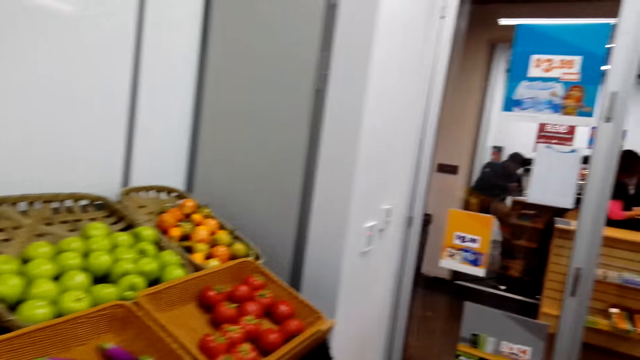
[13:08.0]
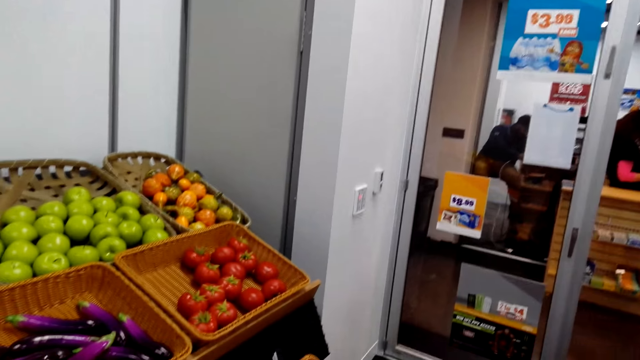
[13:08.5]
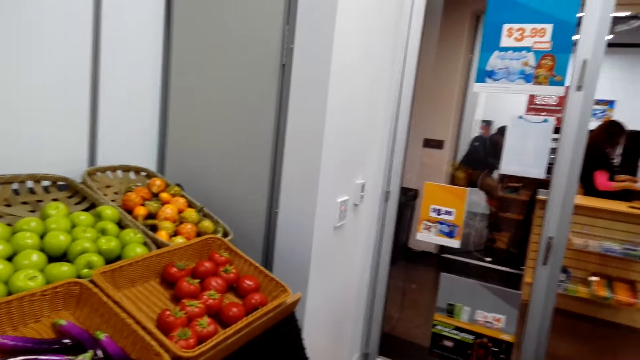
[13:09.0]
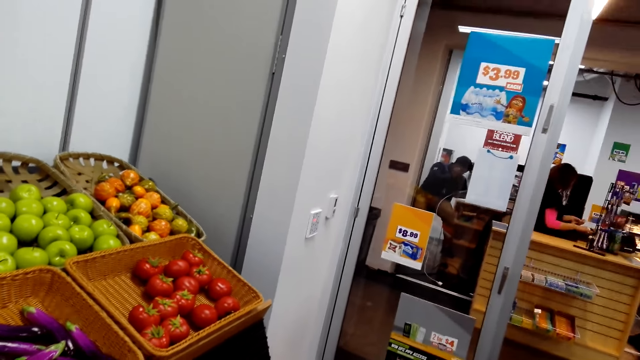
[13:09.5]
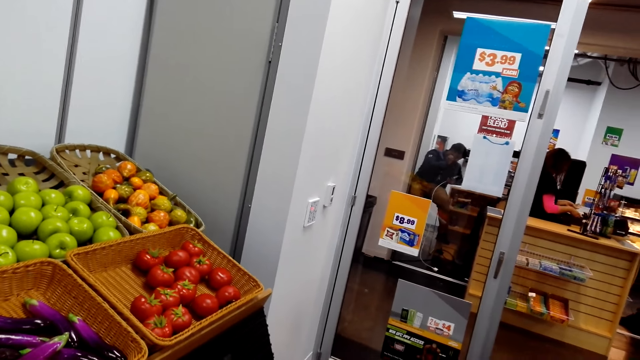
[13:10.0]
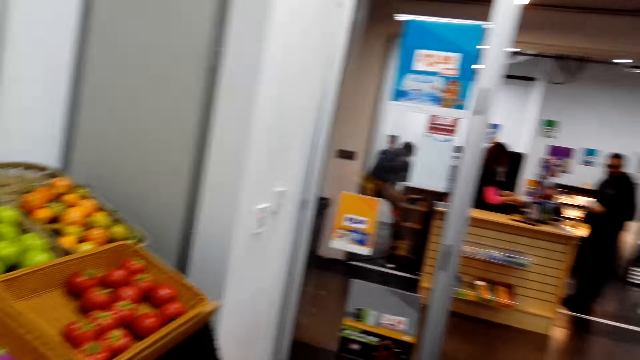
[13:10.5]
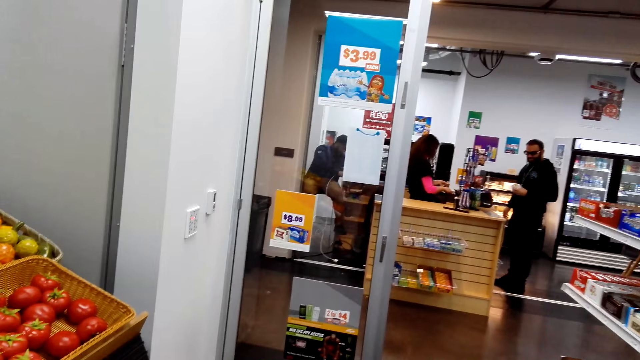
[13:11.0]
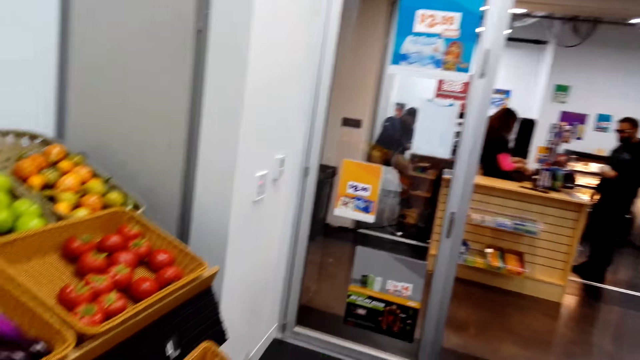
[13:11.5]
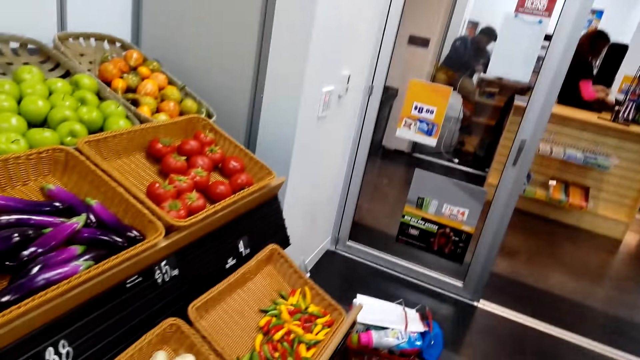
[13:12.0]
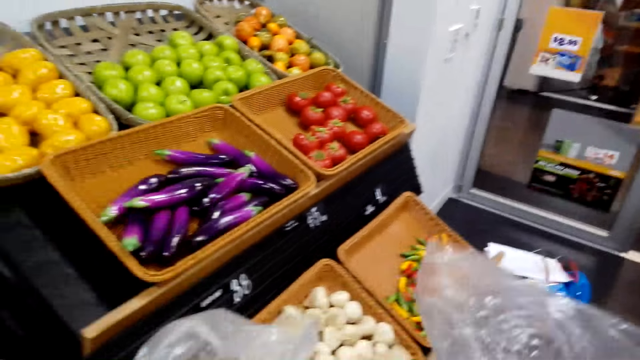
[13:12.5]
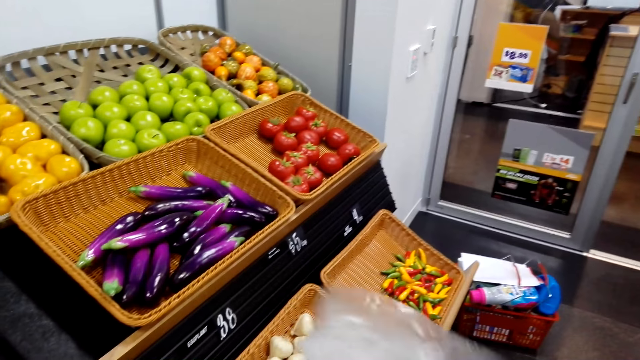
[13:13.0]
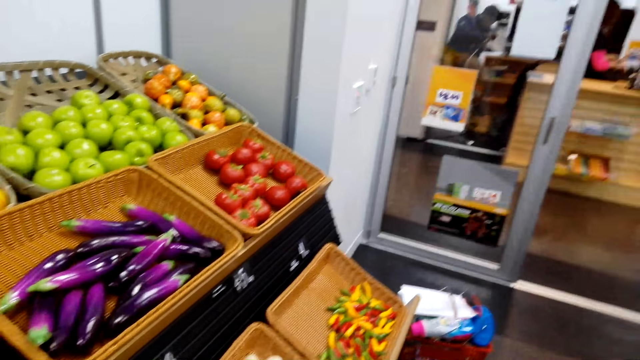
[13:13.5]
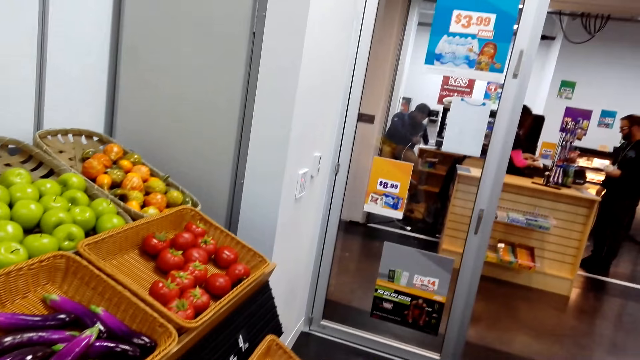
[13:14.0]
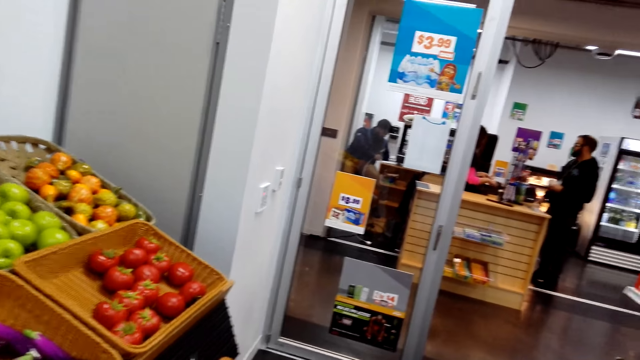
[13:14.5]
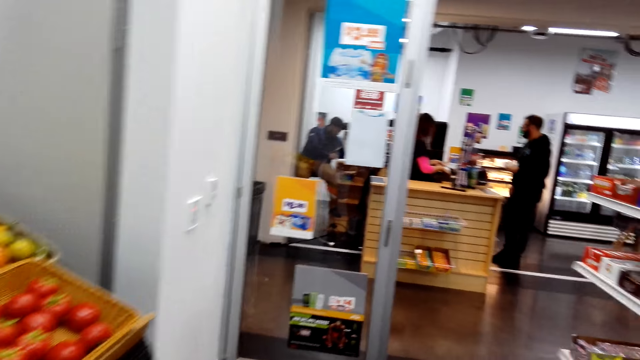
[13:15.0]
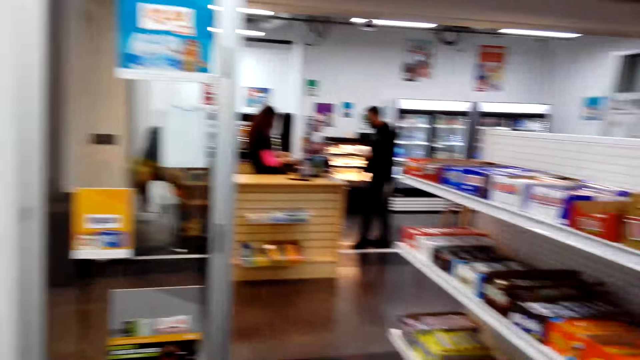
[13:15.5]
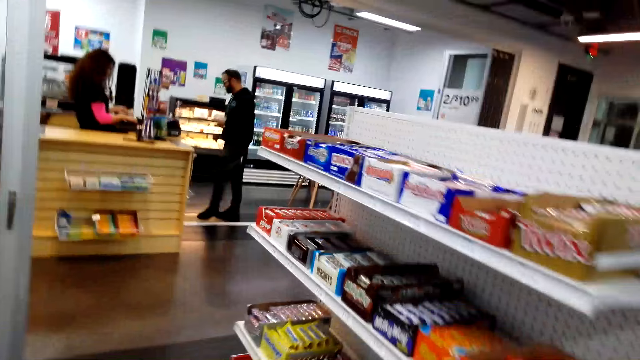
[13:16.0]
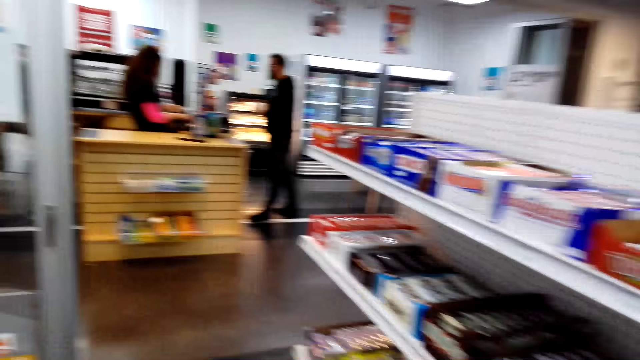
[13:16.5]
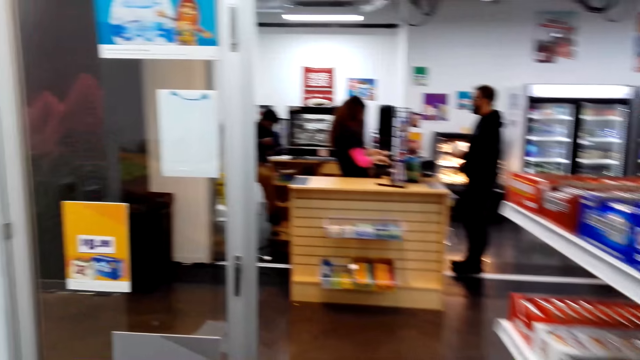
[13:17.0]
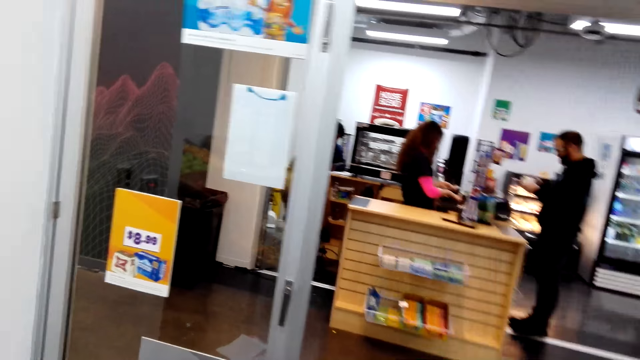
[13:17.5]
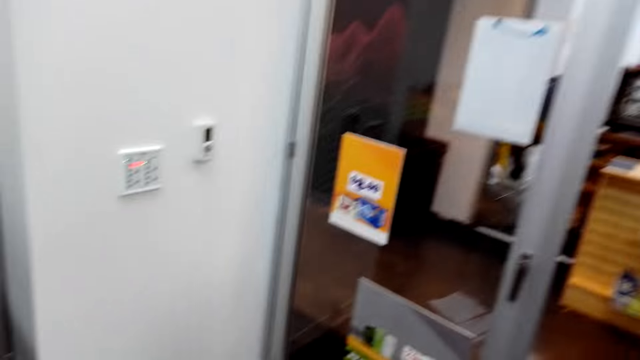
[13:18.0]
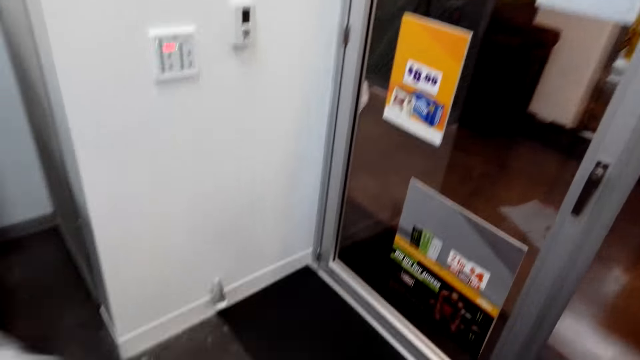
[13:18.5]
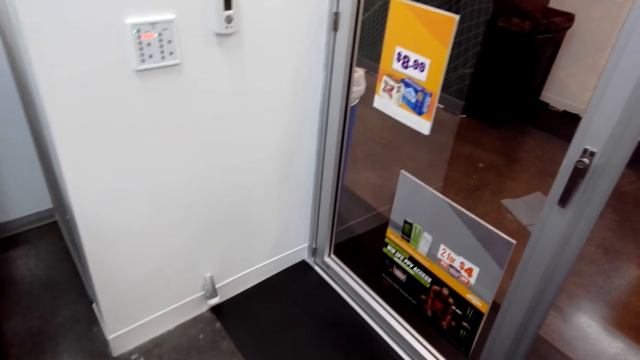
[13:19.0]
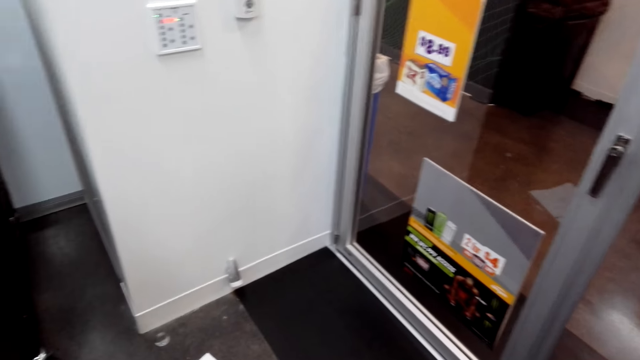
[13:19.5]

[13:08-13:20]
The camera wearer looks around the supermarket. They hold the polythene bags. They hold the nylon bags. They walk in the supermarket.

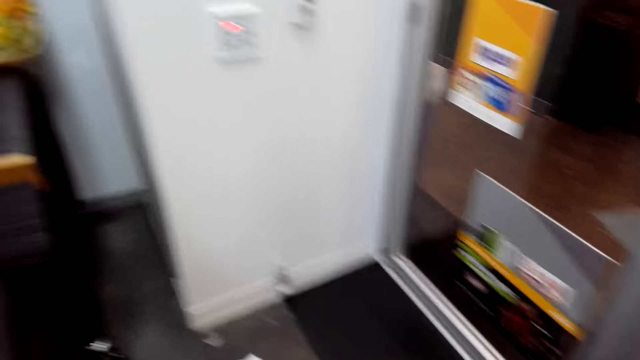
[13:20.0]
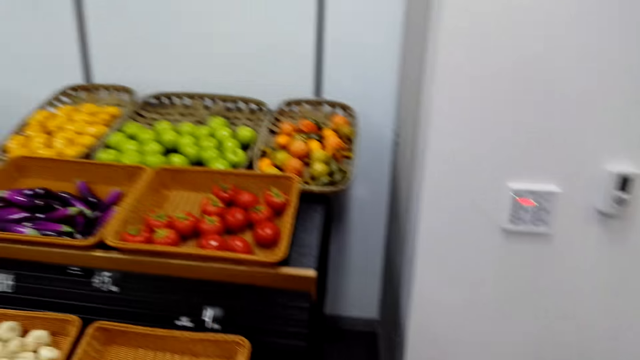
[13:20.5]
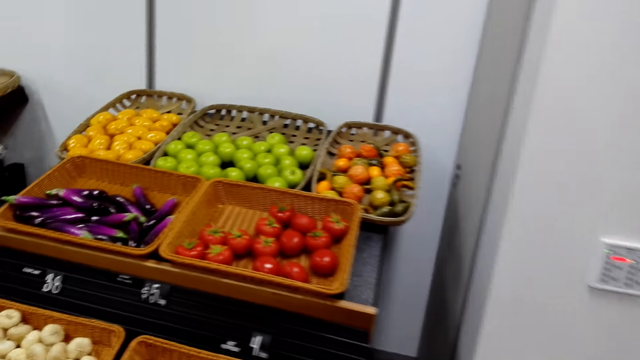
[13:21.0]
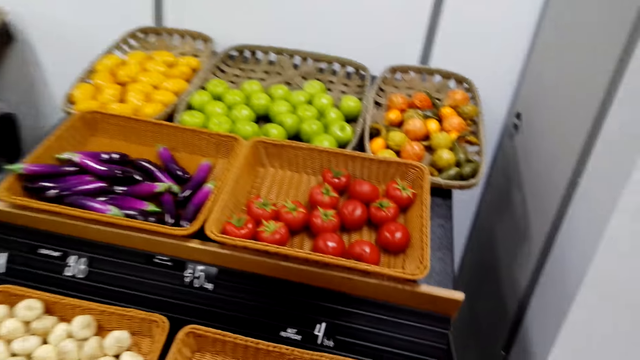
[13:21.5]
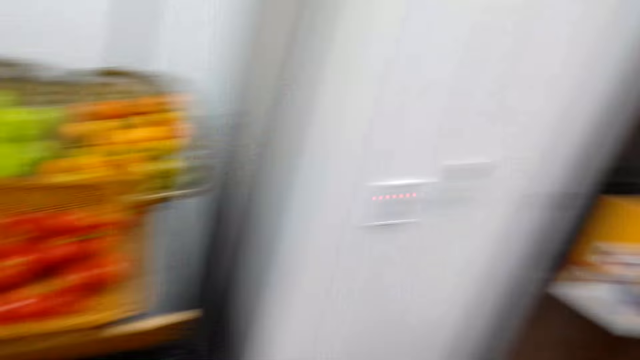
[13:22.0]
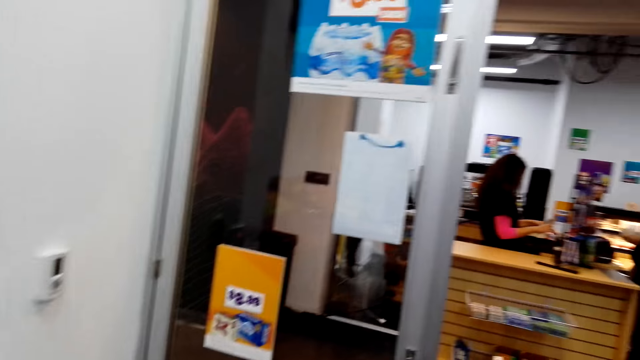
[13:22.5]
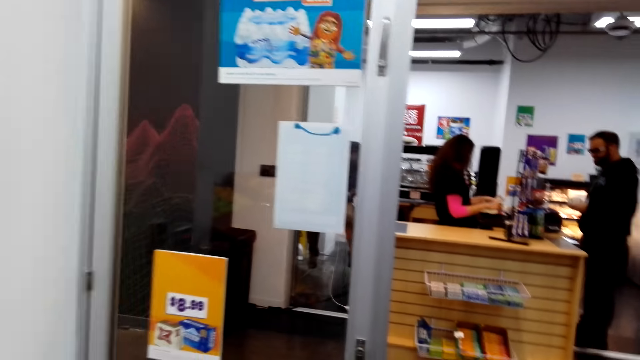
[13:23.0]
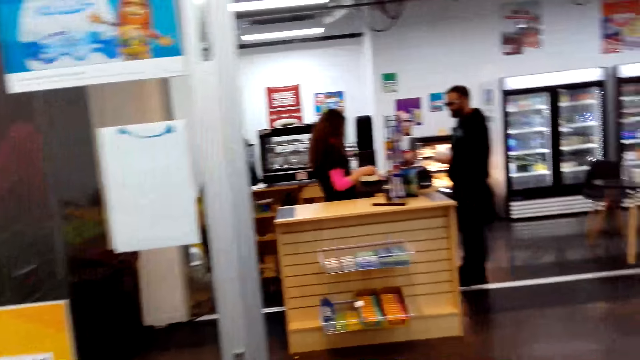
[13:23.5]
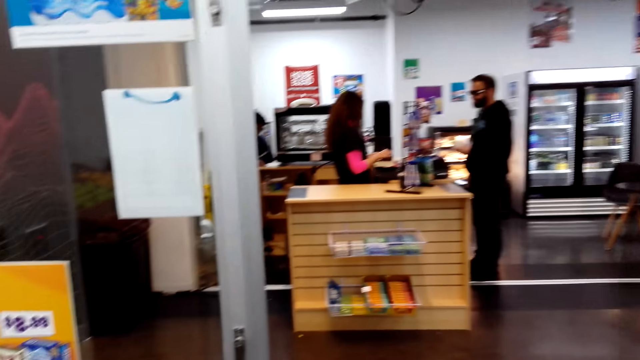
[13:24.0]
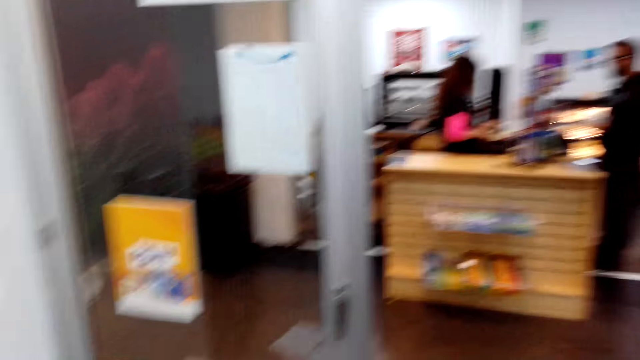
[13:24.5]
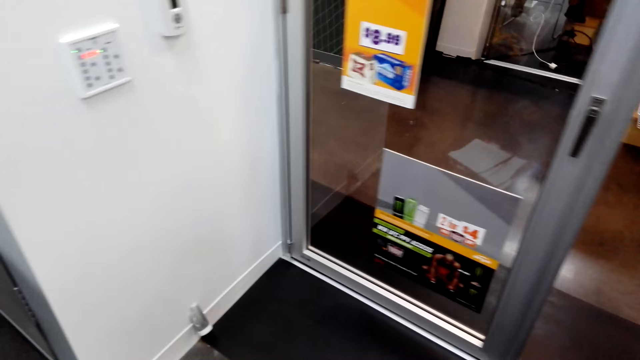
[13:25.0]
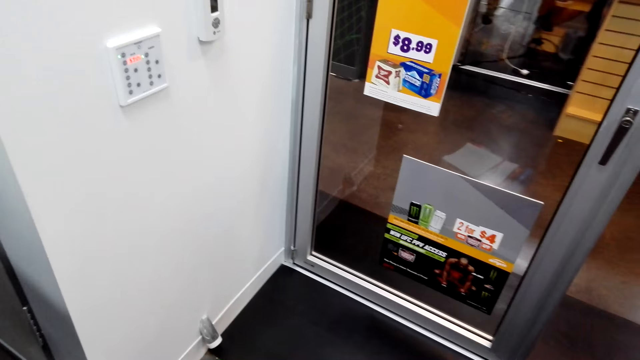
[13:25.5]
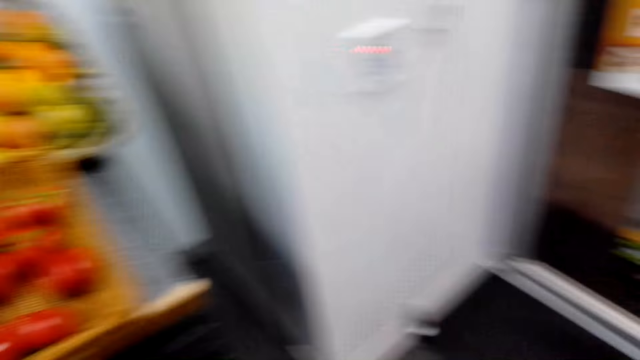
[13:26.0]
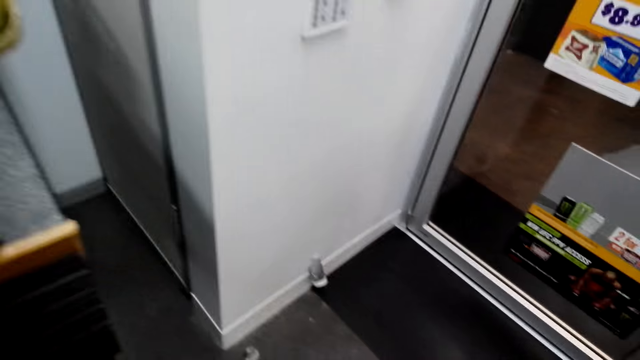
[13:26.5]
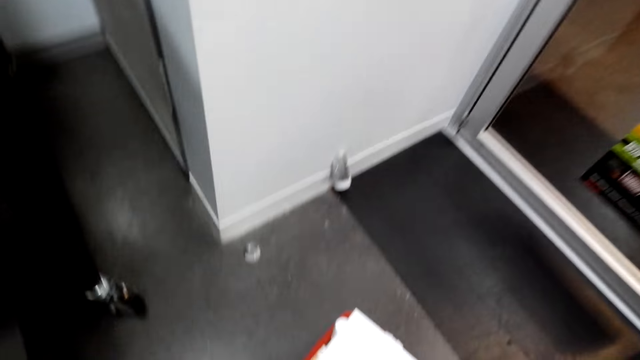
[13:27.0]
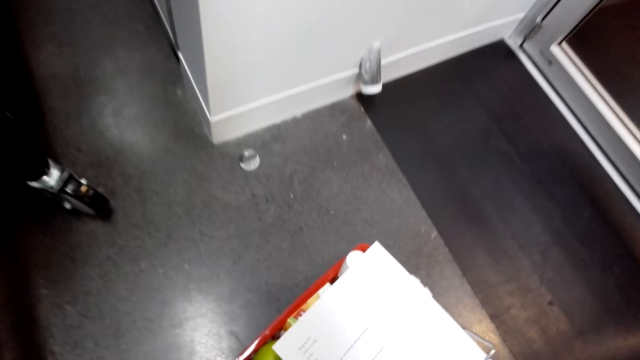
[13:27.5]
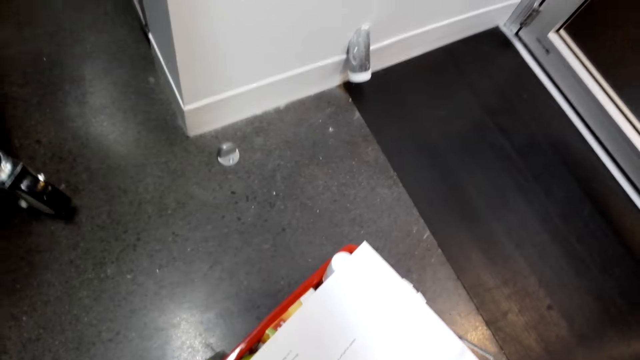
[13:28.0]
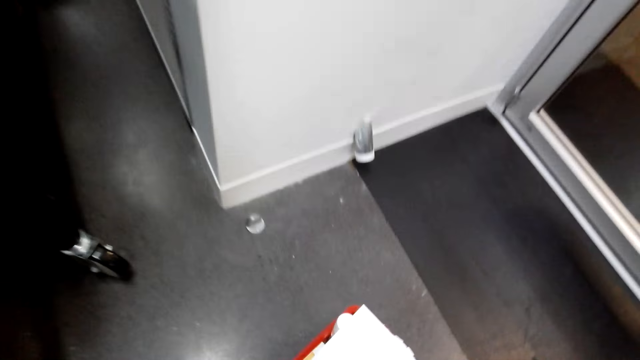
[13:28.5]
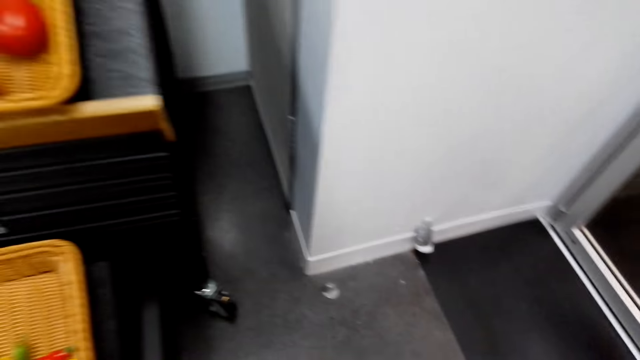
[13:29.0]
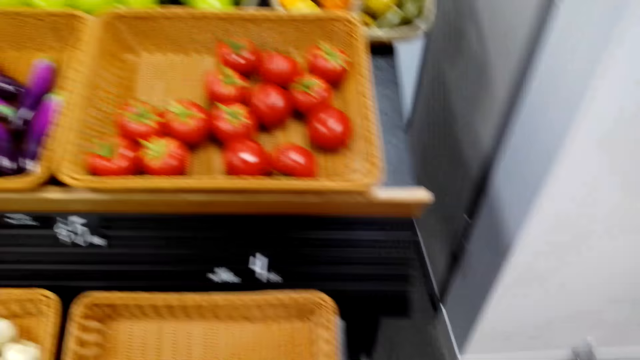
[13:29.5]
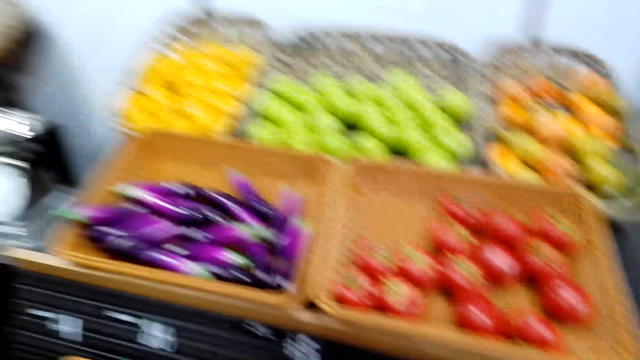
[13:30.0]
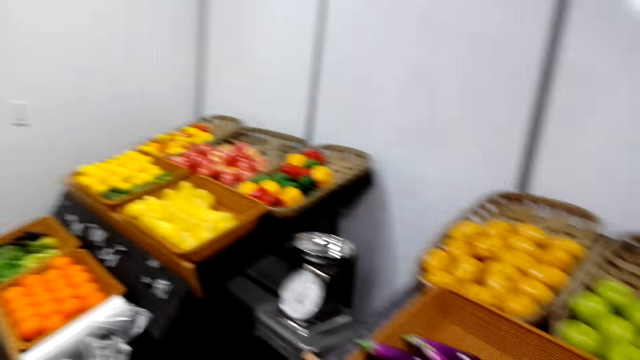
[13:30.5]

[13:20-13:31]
The camera wearer looks around the supermarket. They walk around. They put the polythene bags in the basket.
